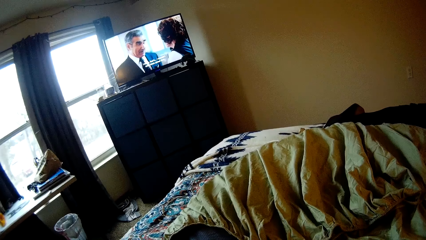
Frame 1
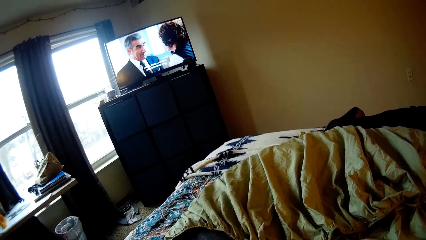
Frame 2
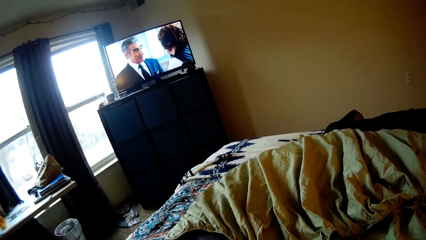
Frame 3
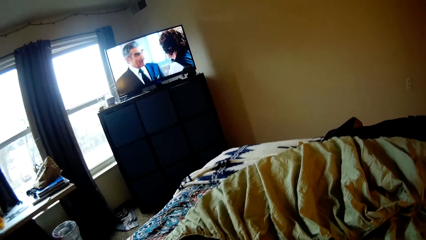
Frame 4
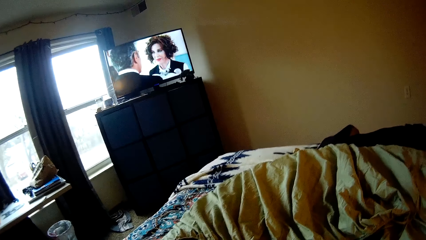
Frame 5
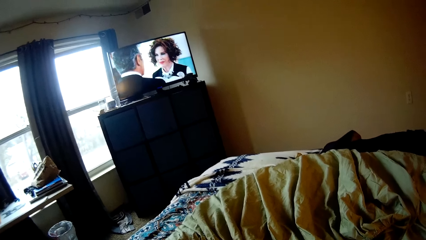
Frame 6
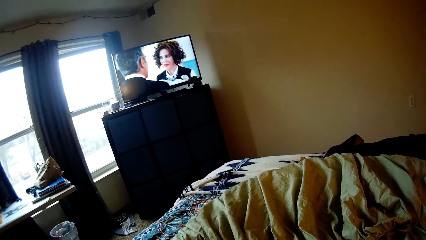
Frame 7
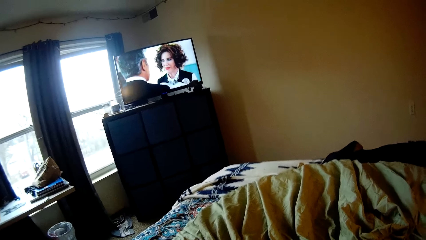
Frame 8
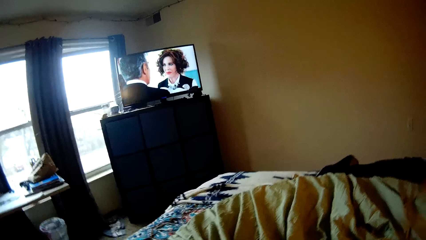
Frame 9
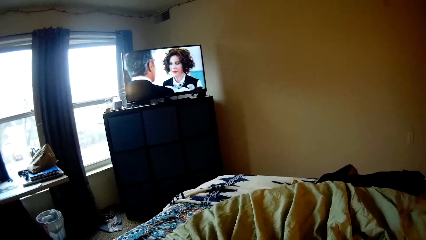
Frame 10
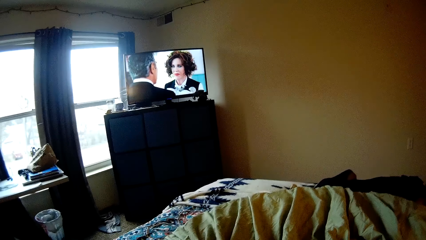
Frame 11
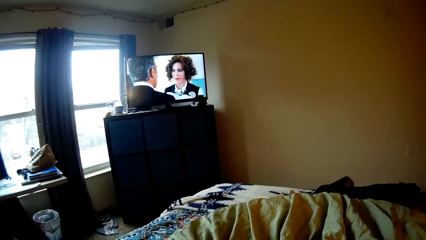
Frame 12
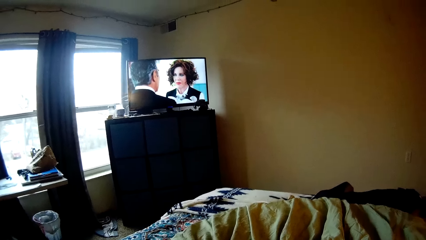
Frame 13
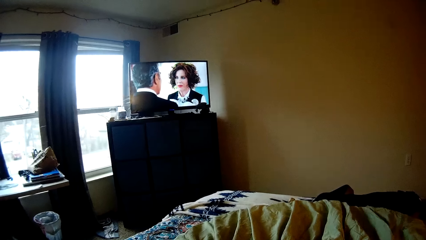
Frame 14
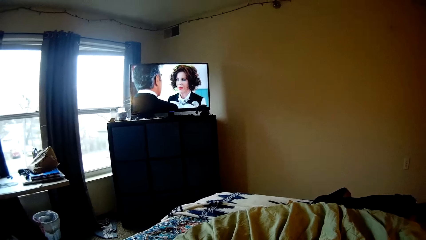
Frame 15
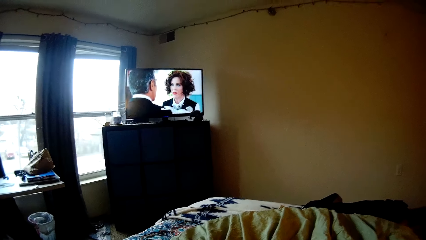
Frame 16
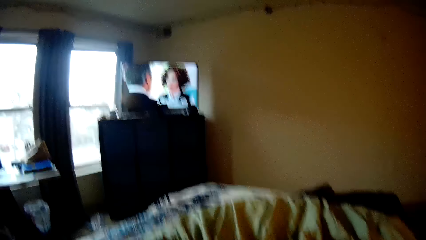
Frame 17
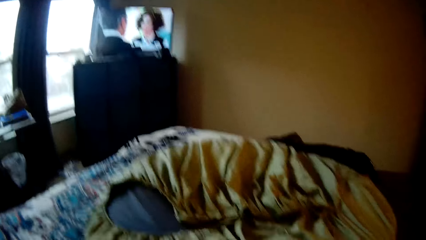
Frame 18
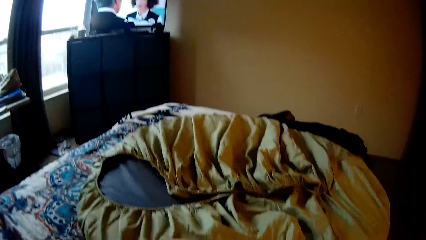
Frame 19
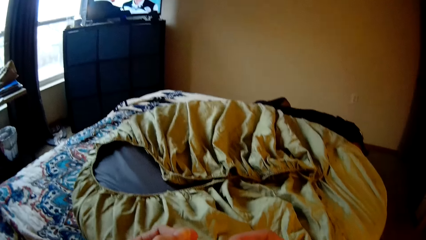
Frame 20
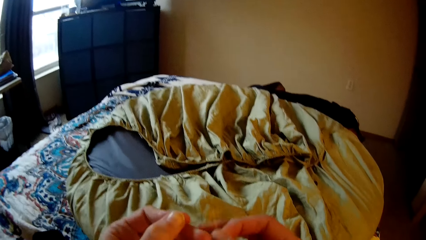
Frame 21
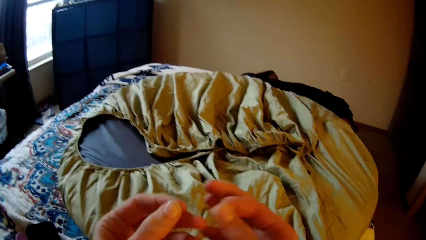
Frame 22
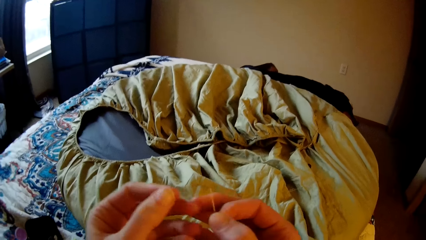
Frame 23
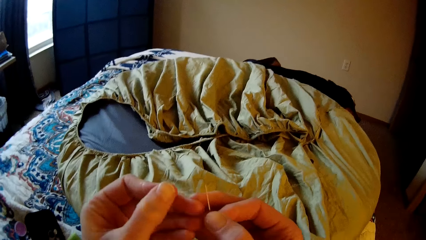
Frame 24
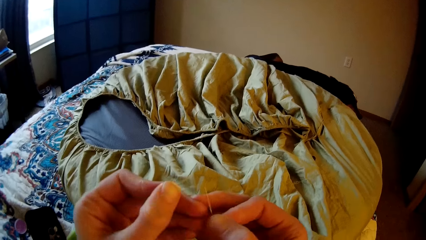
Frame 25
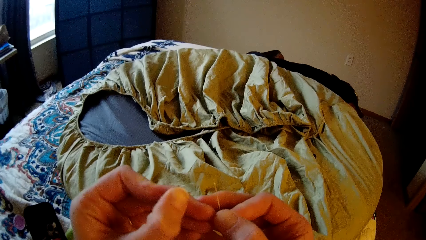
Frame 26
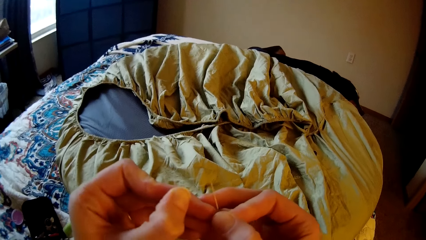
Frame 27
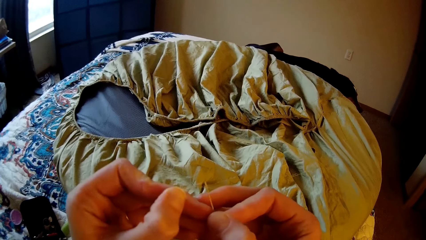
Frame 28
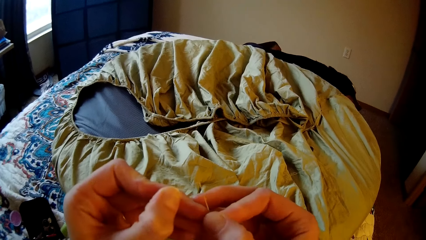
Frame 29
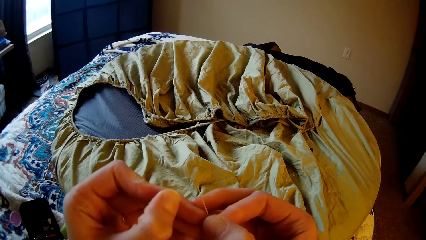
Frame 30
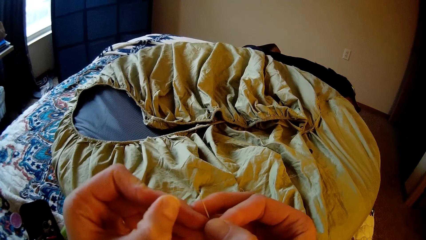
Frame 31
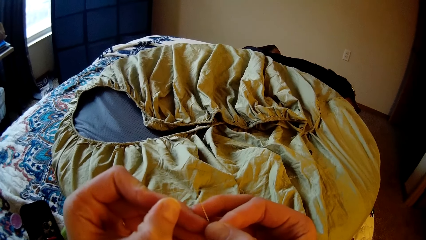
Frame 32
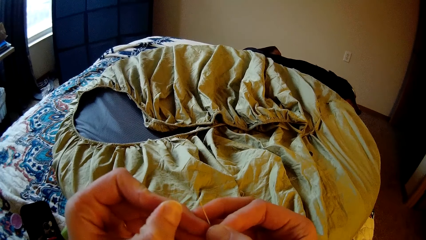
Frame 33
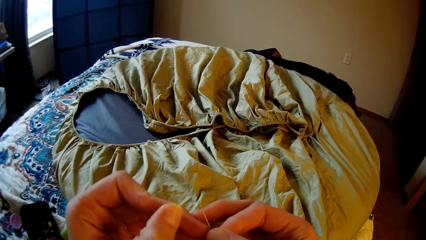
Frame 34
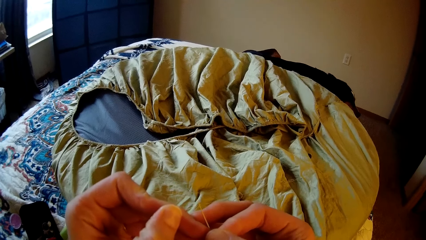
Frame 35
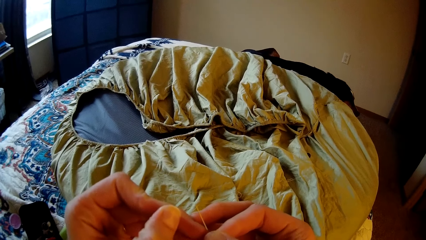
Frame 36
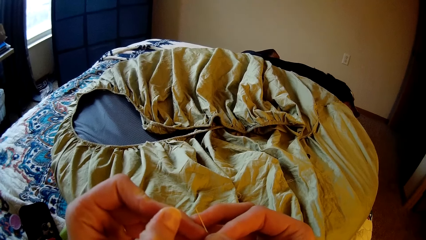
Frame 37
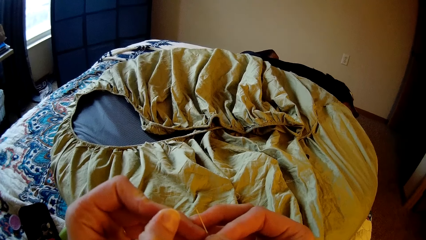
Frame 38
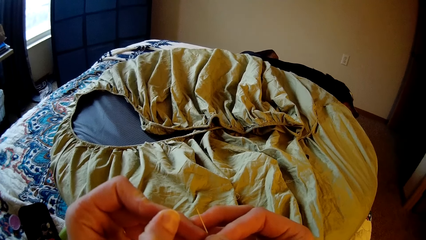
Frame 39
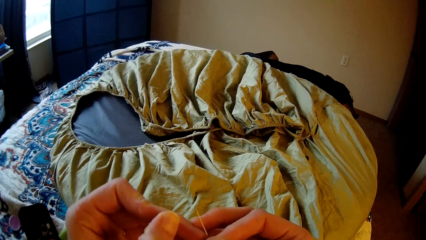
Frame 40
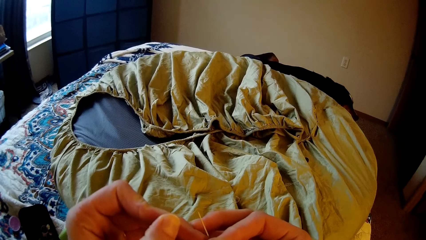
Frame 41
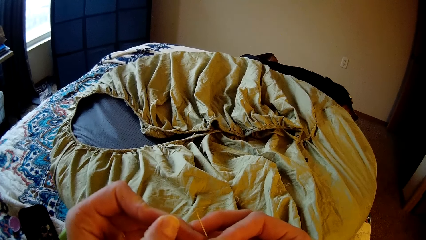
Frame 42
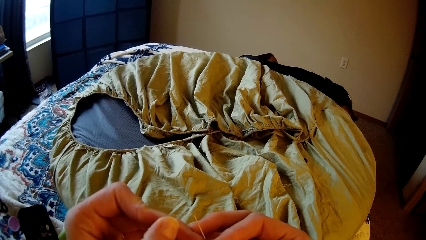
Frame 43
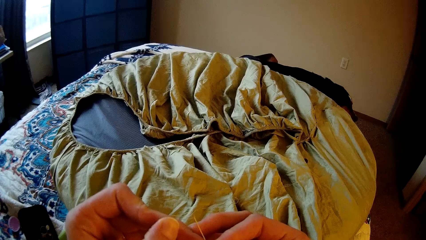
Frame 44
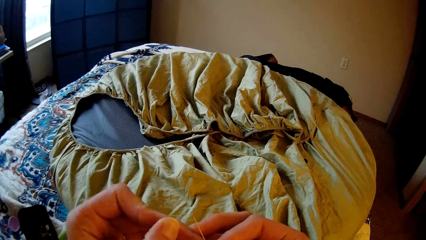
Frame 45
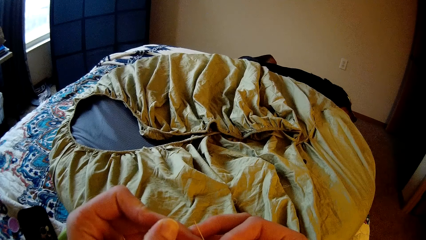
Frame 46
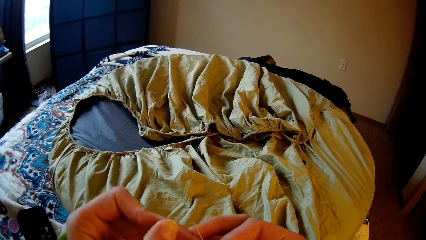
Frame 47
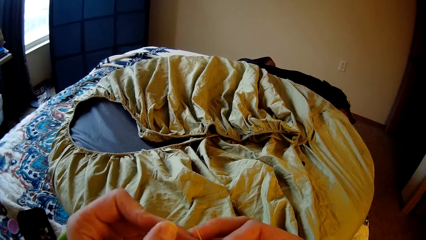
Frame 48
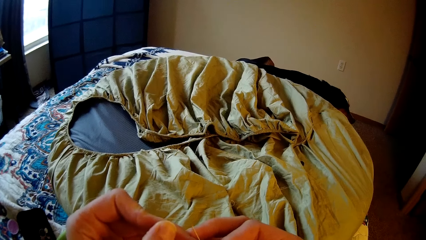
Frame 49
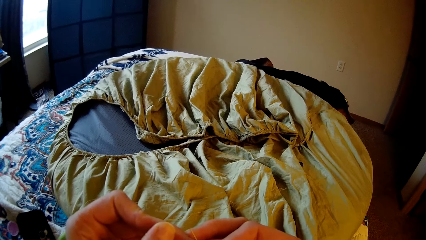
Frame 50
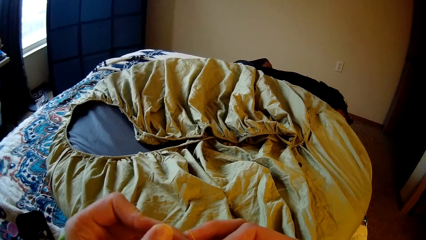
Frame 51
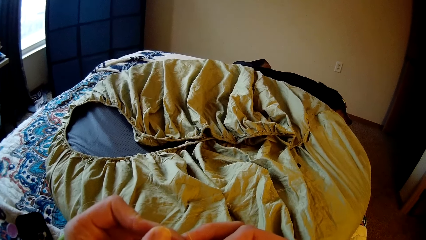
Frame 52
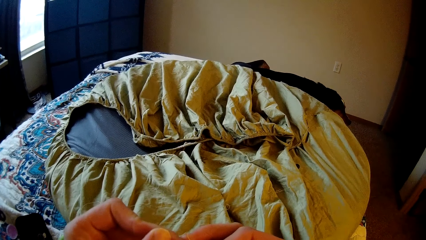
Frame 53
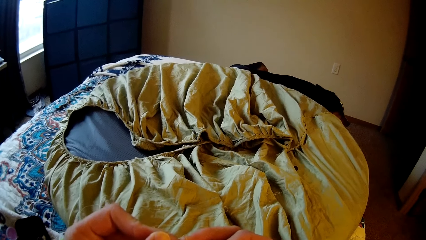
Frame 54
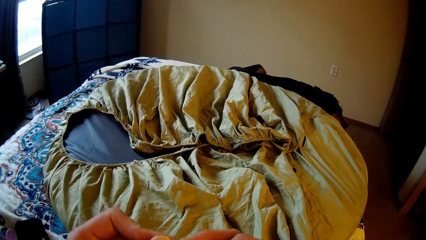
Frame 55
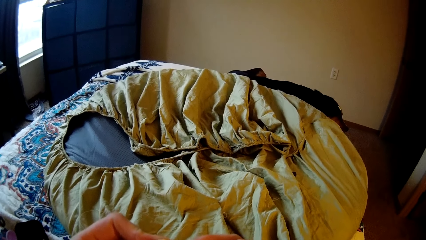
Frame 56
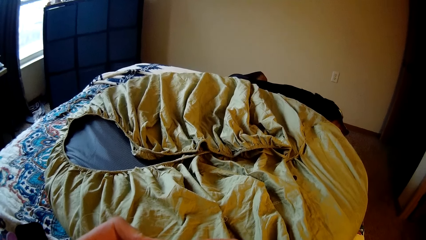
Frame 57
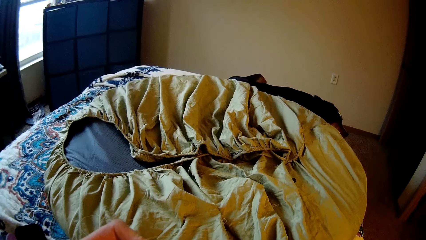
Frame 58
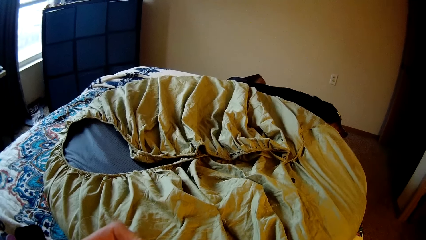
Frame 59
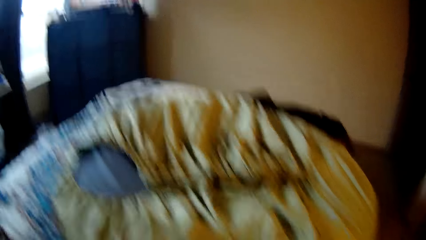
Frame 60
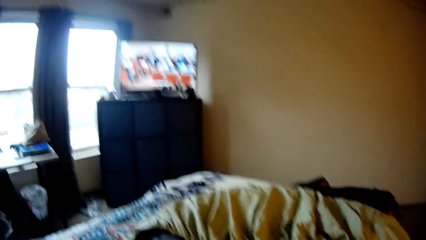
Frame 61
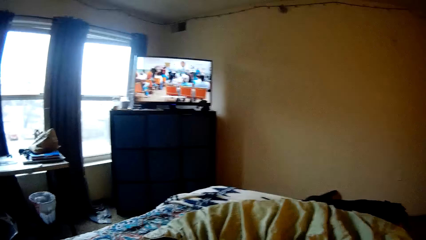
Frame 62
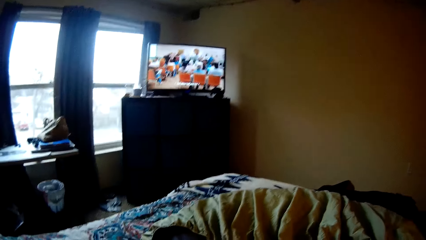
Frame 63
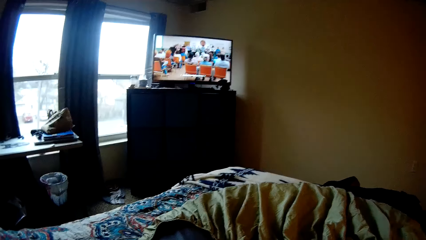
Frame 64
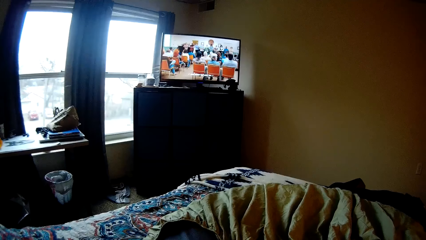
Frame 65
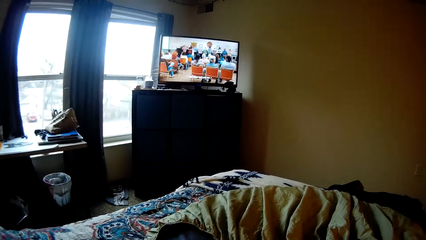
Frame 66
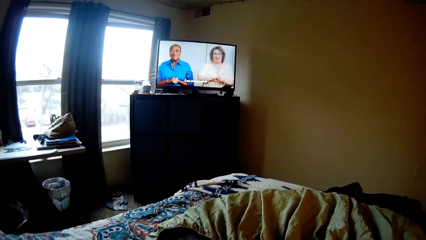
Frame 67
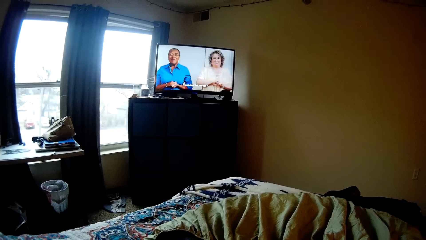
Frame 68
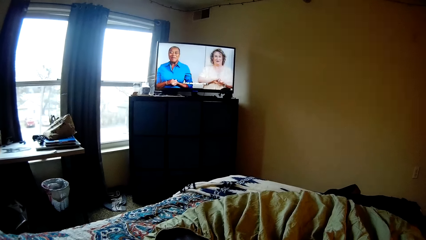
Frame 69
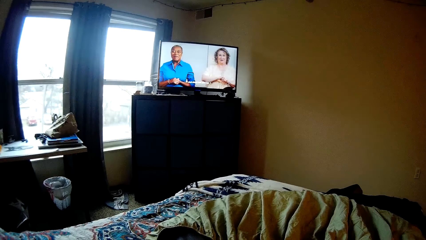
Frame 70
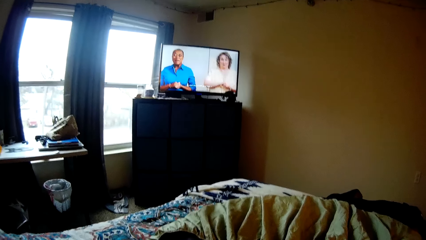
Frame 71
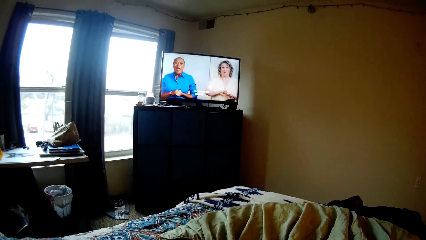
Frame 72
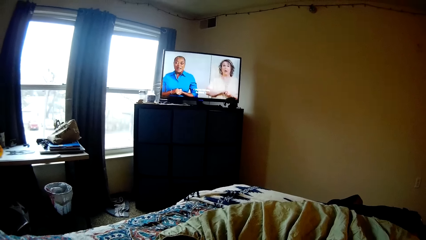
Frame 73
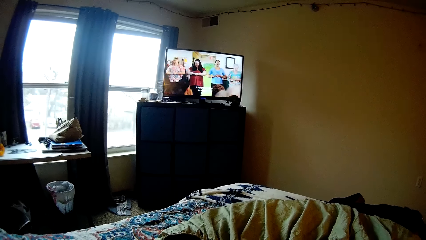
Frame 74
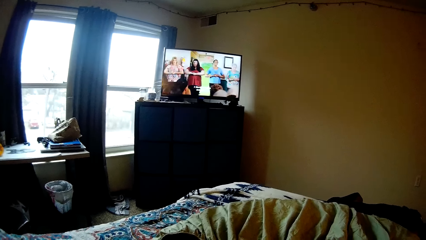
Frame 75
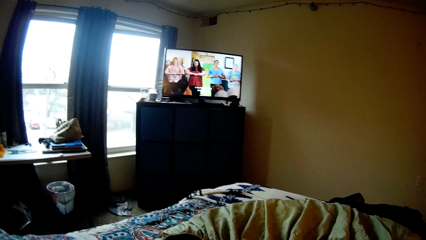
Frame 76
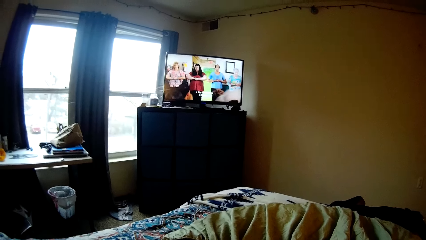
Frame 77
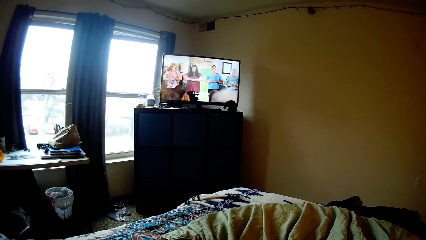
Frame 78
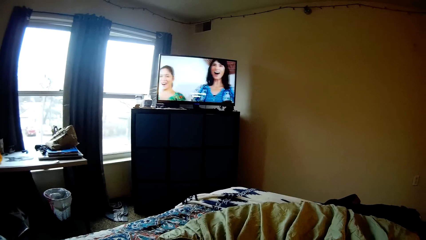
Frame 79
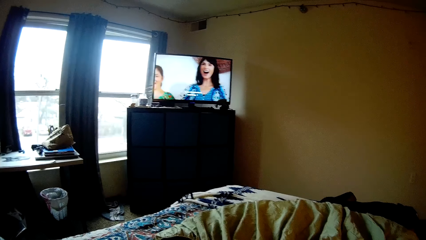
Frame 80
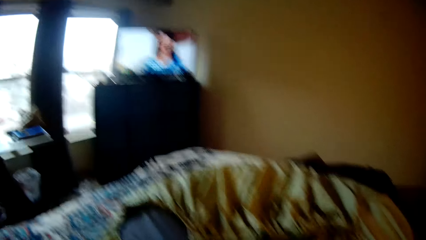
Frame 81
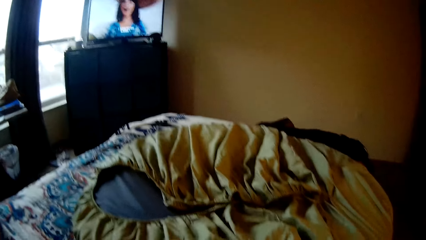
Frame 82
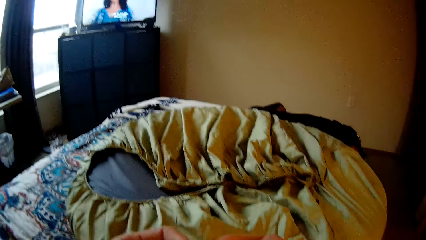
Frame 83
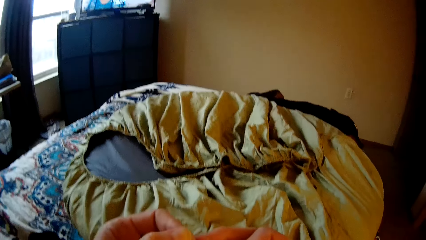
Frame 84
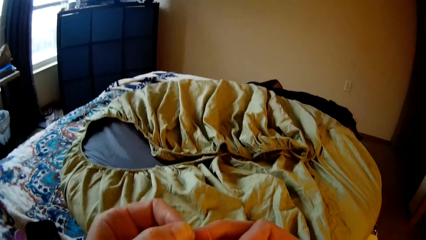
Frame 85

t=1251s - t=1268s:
The camera wearer threads the needle. They try putting the sack into the needle. They watch the television.
